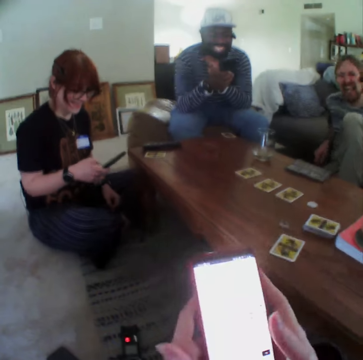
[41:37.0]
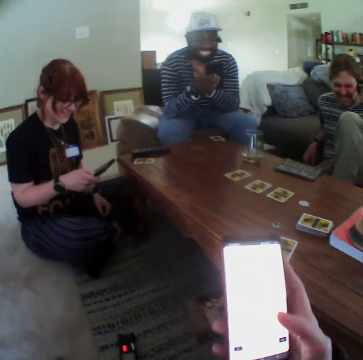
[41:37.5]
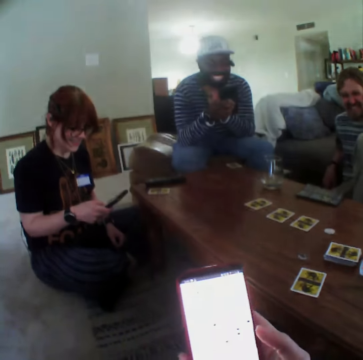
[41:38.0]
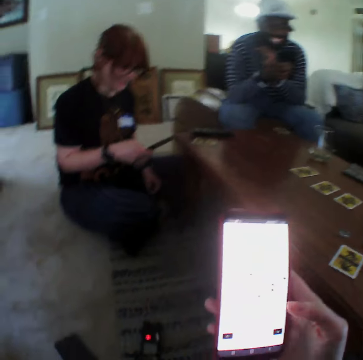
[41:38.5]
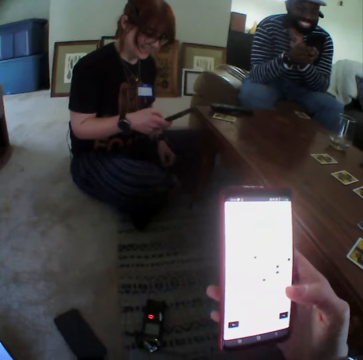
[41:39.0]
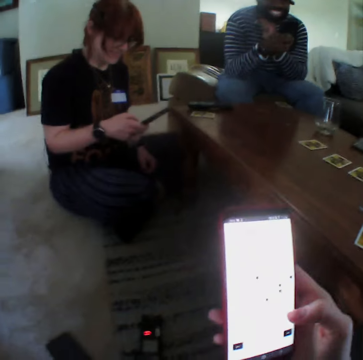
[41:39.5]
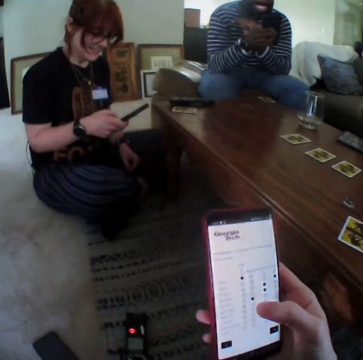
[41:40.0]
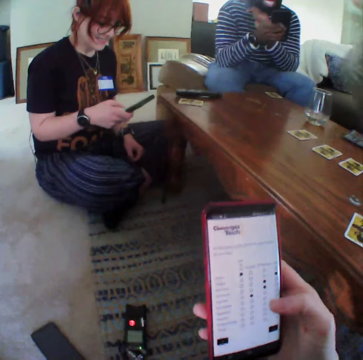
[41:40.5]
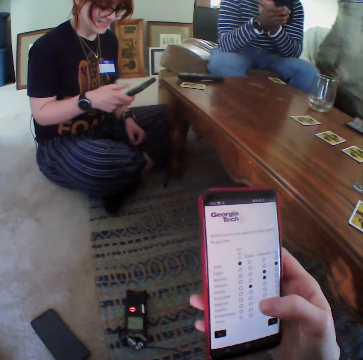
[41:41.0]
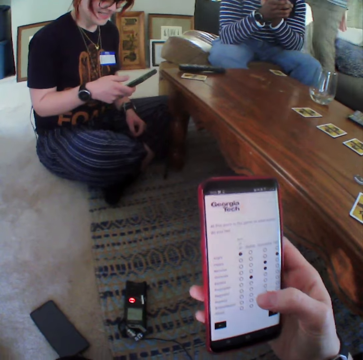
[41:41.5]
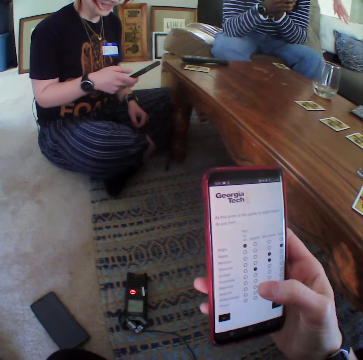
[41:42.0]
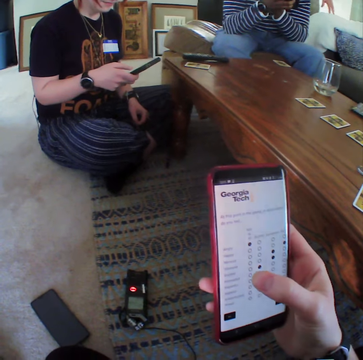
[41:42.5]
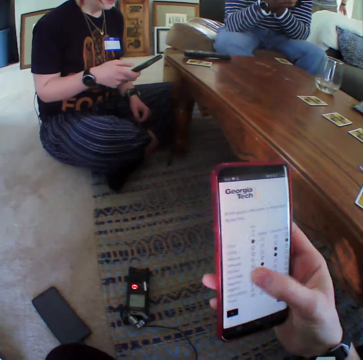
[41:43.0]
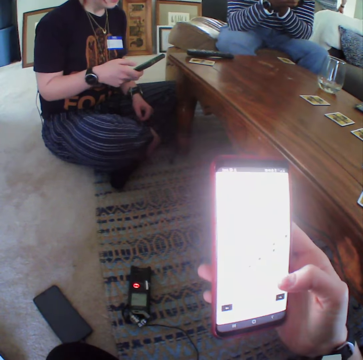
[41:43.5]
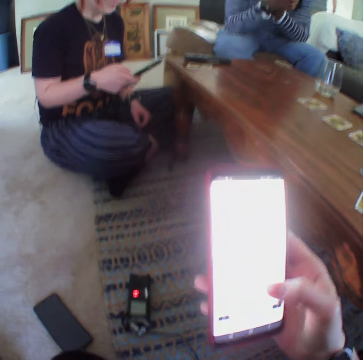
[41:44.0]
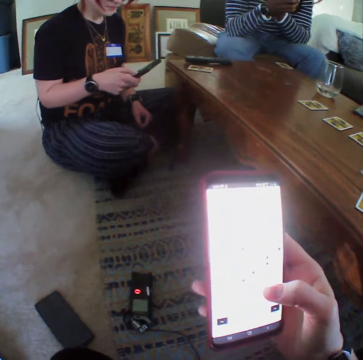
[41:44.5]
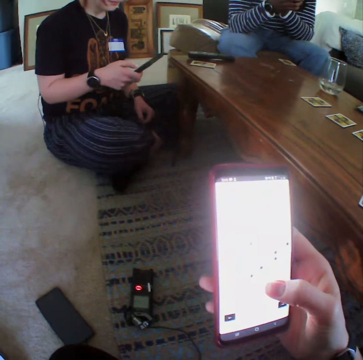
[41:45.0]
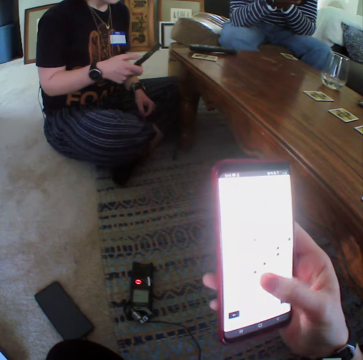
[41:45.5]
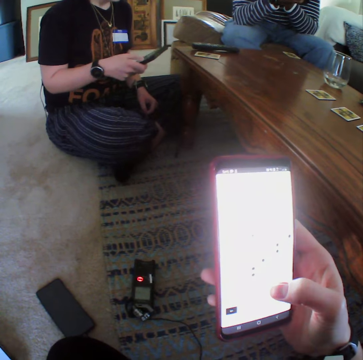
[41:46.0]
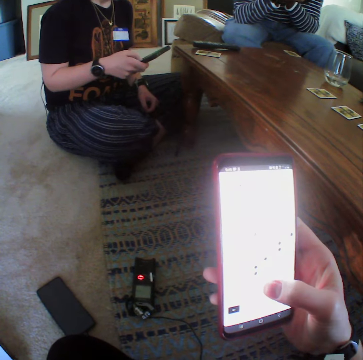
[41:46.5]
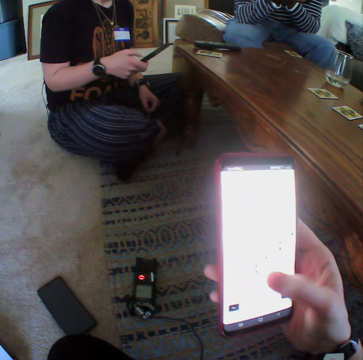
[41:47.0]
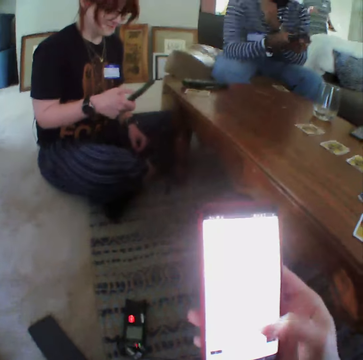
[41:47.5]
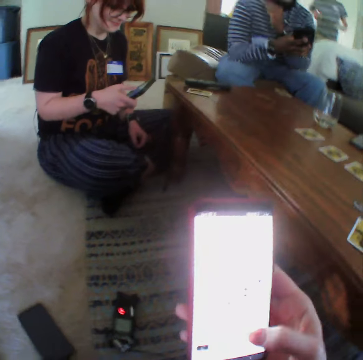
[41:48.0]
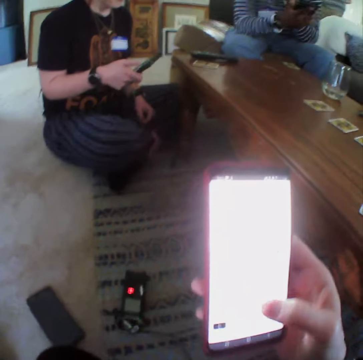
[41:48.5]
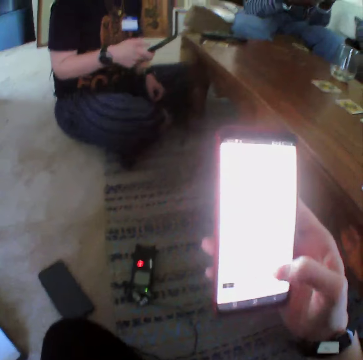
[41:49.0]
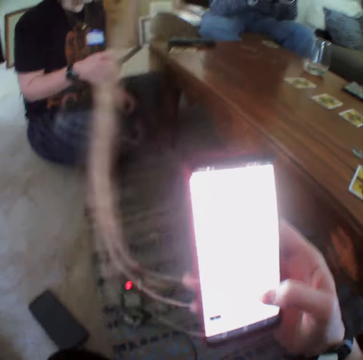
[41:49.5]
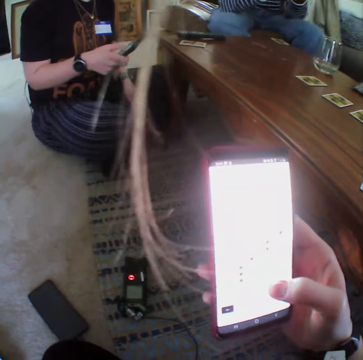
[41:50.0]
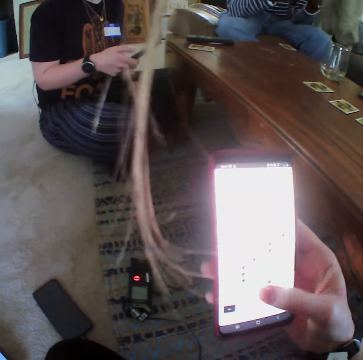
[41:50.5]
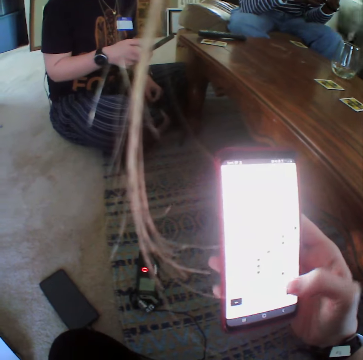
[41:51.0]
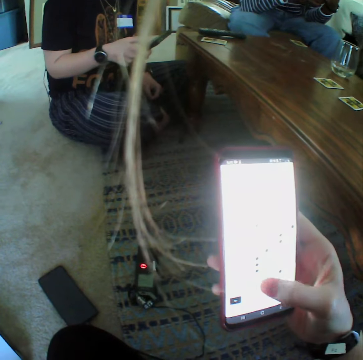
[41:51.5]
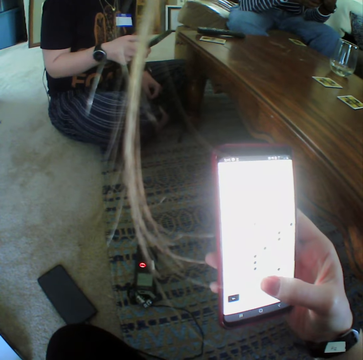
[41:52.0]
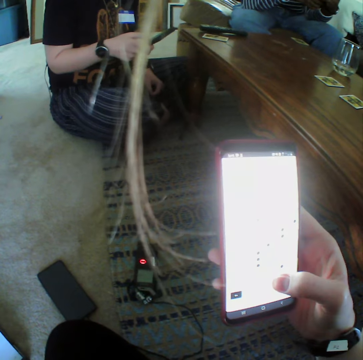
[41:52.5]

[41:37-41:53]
The camera wearer moves the left hand down. They go through the phone. A person moves the hand near the chin. Another person walks away from the seat. The first person uses the phone. The other person walks back to the seat.

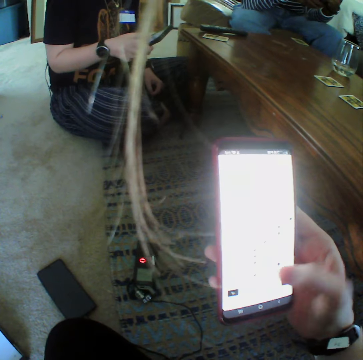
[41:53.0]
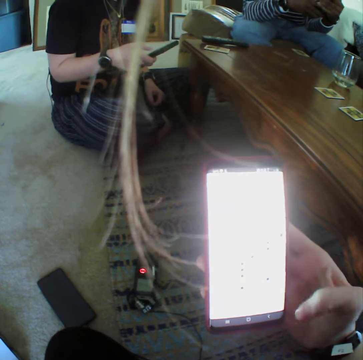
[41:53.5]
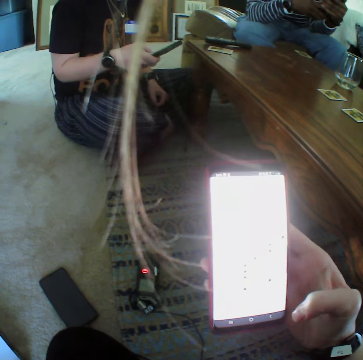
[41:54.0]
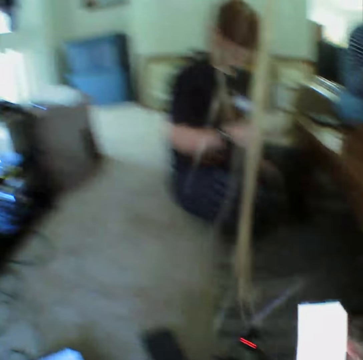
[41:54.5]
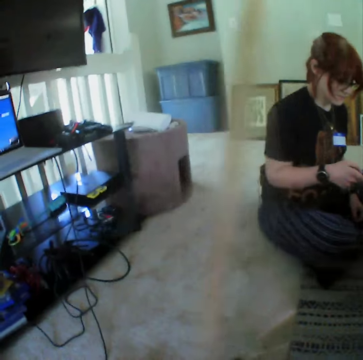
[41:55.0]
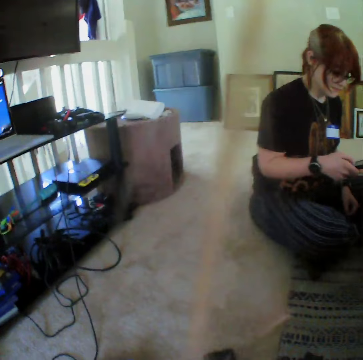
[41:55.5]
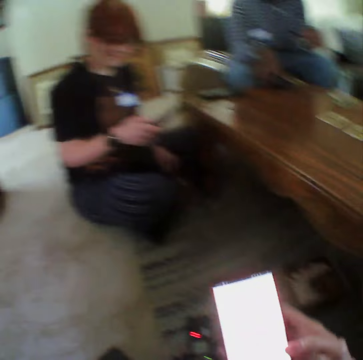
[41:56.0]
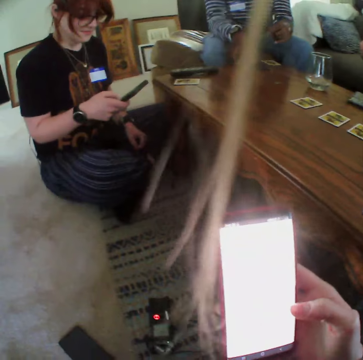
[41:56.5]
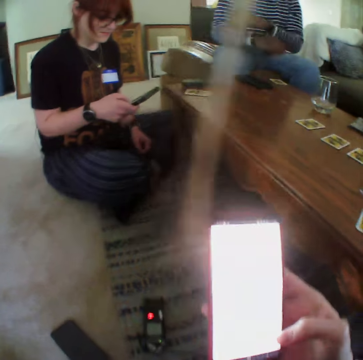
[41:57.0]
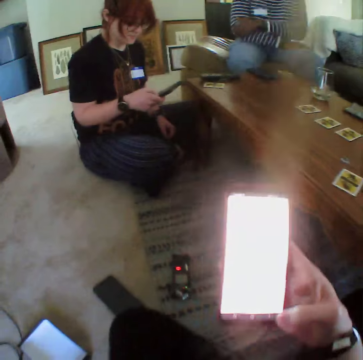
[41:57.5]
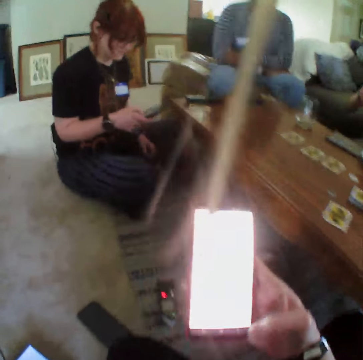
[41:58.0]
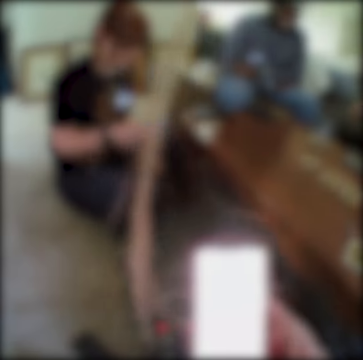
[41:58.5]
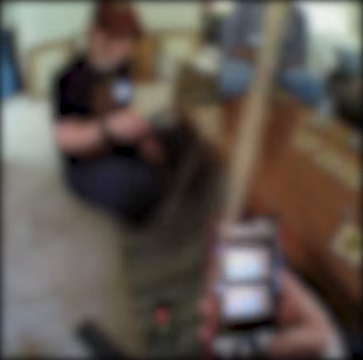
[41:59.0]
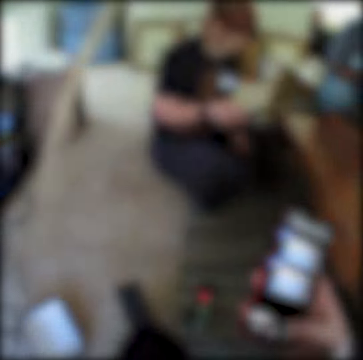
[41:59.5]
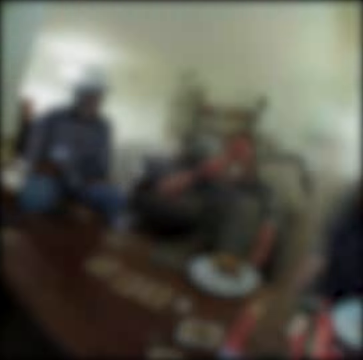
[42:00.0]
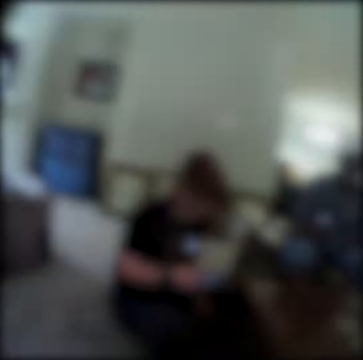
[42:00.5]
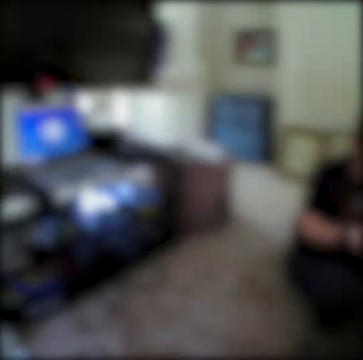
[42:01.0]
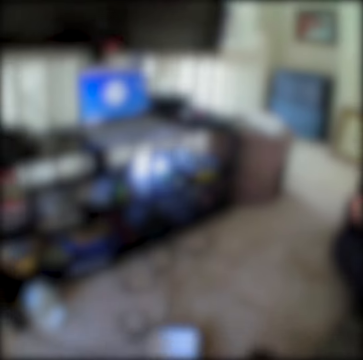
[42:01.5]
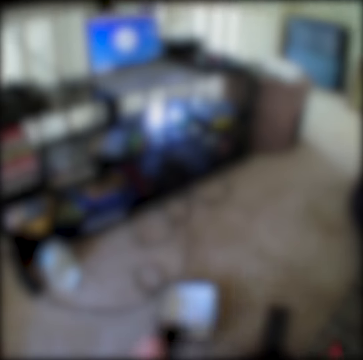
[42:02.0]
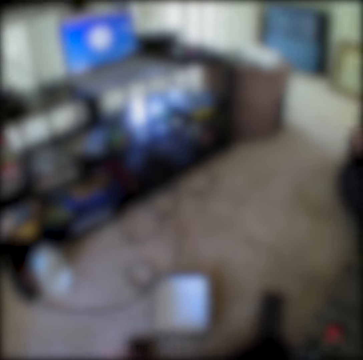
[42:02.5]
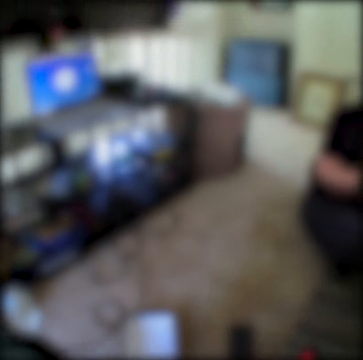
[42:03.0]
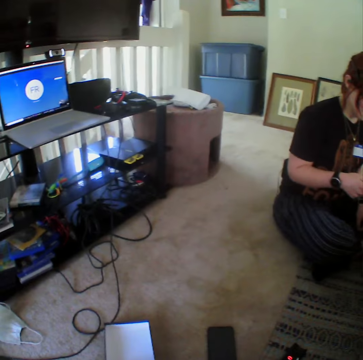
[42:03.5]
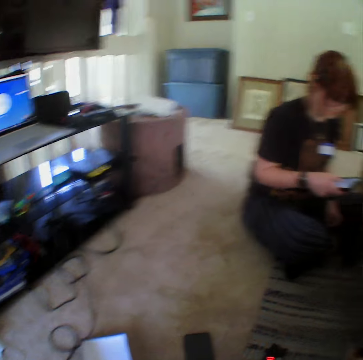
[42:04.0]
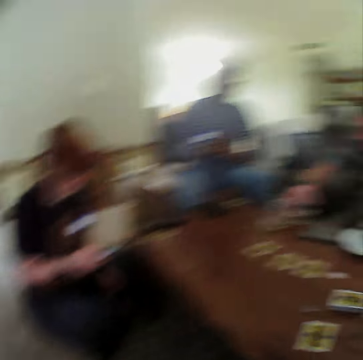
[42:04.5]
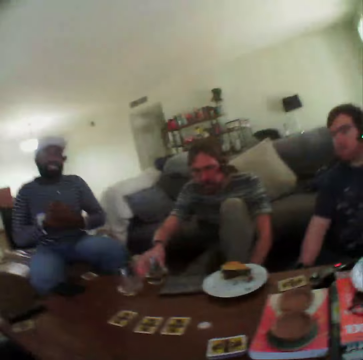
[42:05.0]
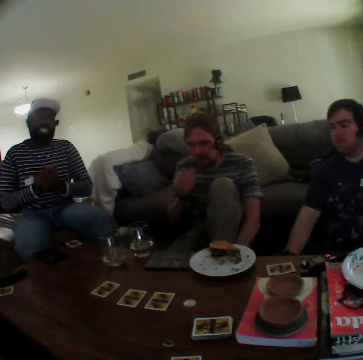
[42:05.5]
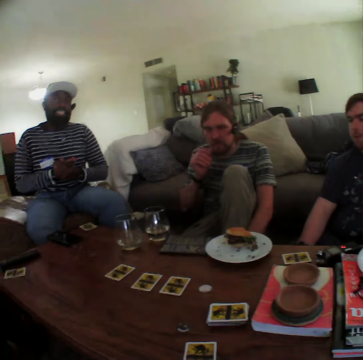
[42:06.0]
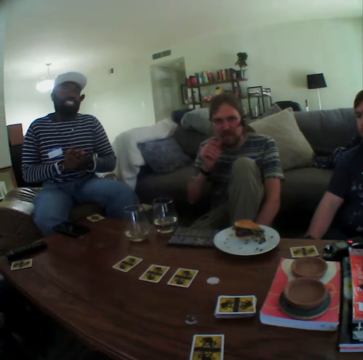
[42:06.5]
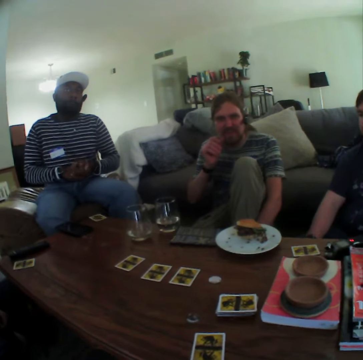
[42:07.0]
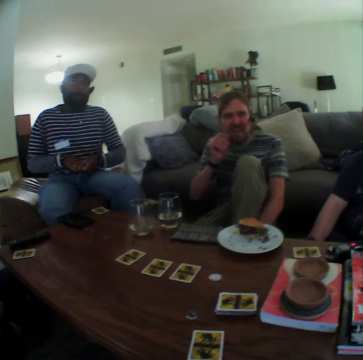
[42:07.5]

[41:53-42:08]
The camera wearer moves the phone down. They move the phone up. A person puts the phone on the table and folds both hands. The camera wearer puts the phone down. Another person puts the glass down. The first person moves the hand. The other person moves the hand on the mouth.

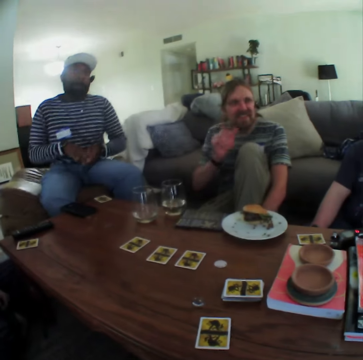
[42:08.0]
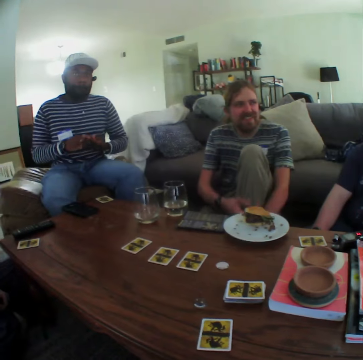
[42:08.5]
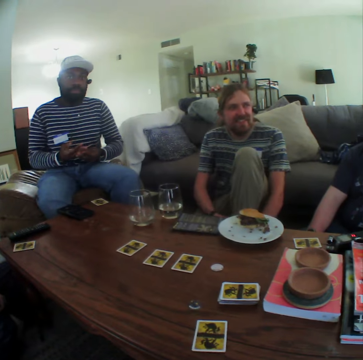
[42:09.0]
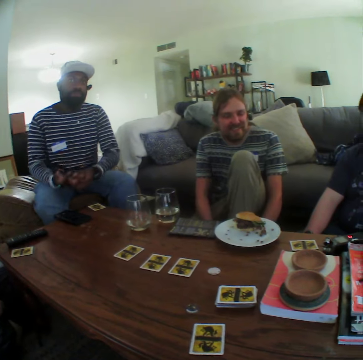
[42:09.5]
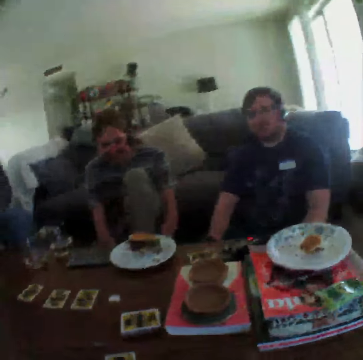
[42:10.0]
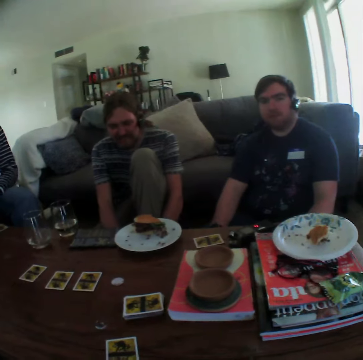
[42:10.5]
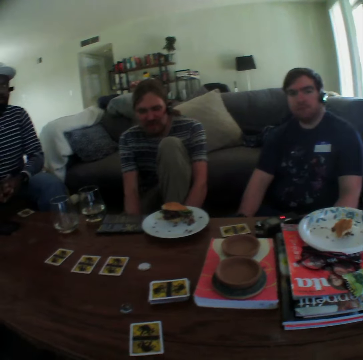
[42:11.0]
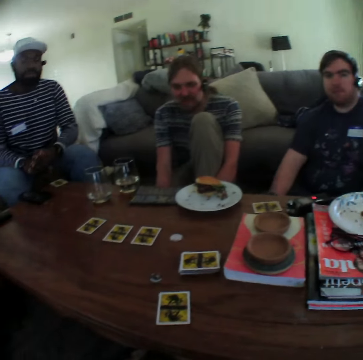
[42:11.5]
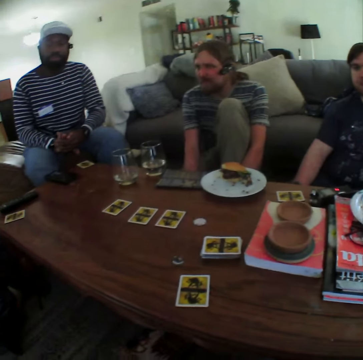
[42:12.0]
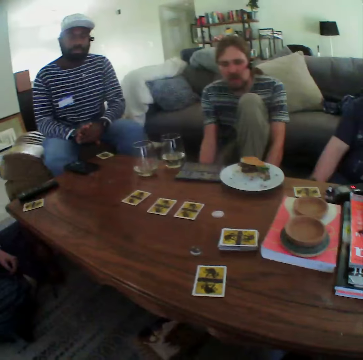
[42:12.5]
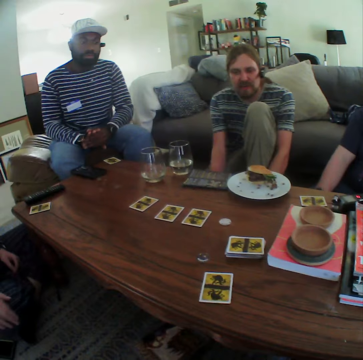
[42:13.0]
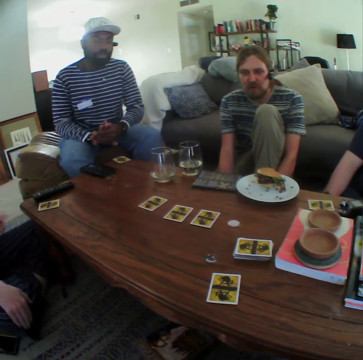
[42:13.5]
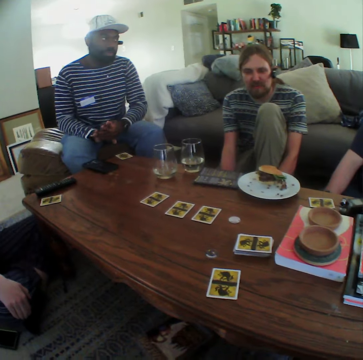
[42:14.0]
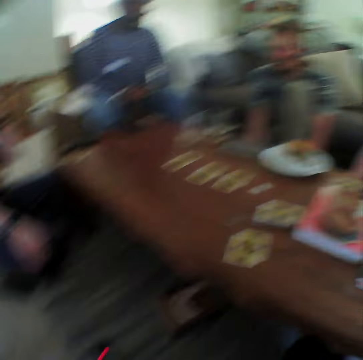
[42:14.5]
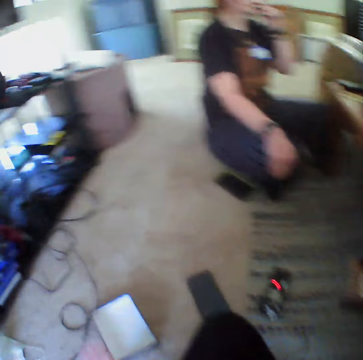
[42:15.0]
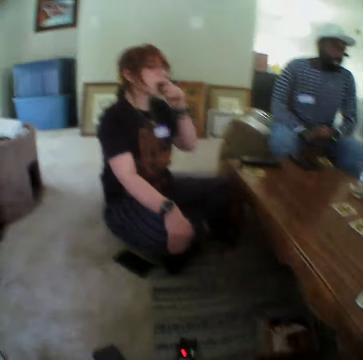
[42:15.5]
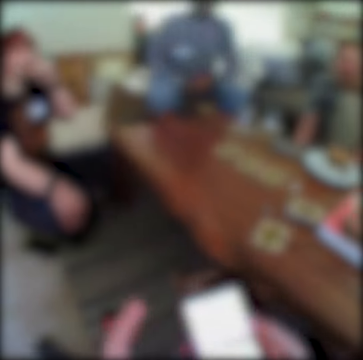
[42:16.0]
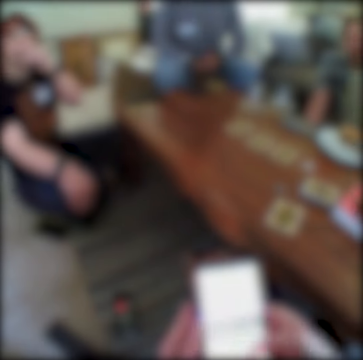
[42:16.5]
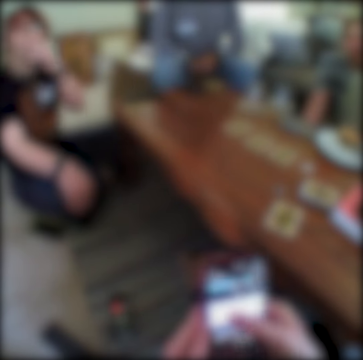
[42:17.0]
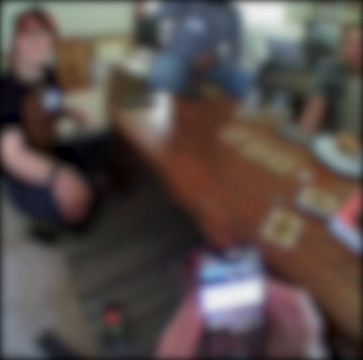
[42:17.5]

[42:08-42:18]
A person moves the hand to the leg. Another person moves the hand to the mouth. The camera wearer uses the phone.
